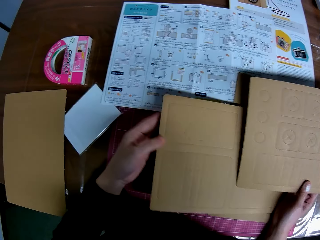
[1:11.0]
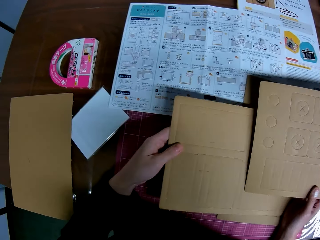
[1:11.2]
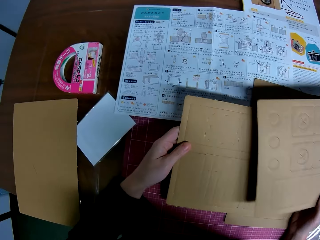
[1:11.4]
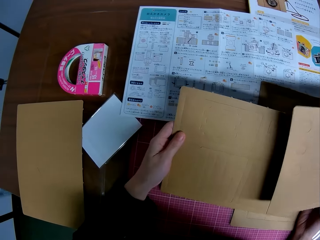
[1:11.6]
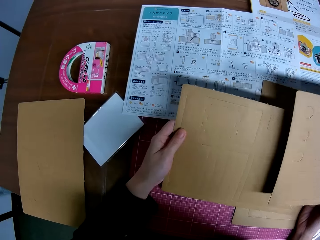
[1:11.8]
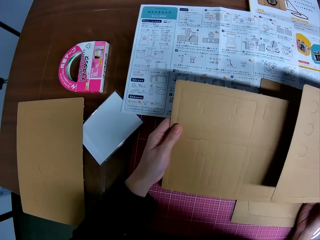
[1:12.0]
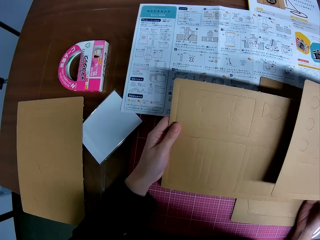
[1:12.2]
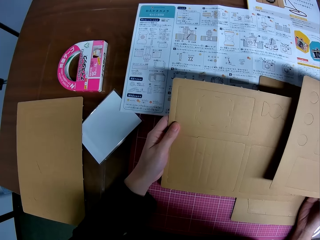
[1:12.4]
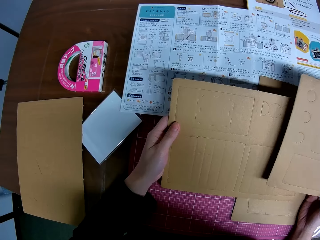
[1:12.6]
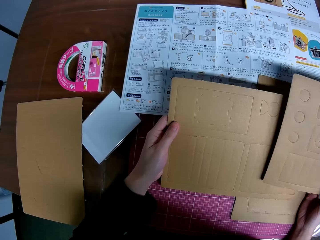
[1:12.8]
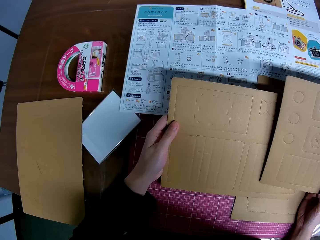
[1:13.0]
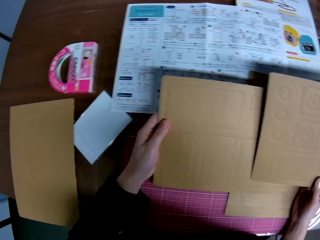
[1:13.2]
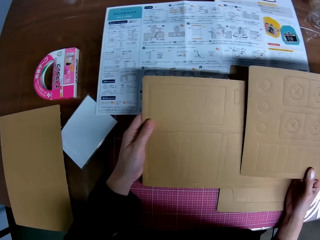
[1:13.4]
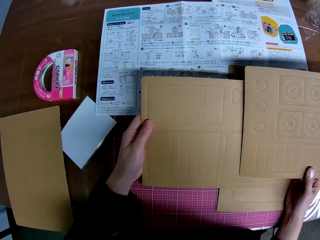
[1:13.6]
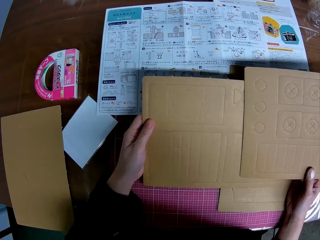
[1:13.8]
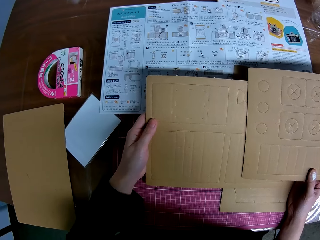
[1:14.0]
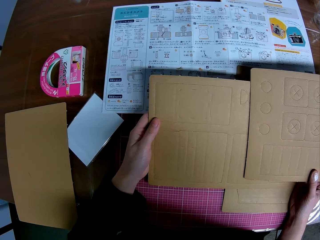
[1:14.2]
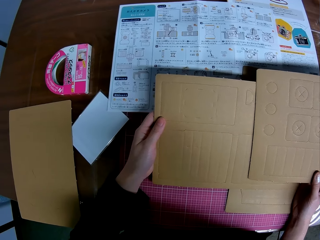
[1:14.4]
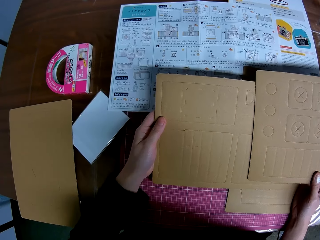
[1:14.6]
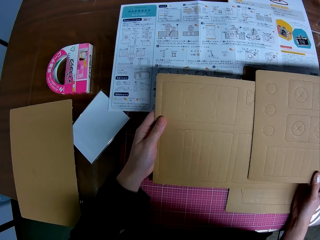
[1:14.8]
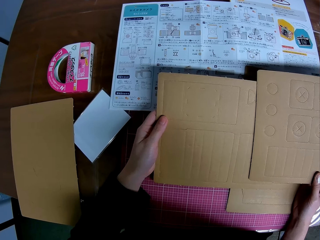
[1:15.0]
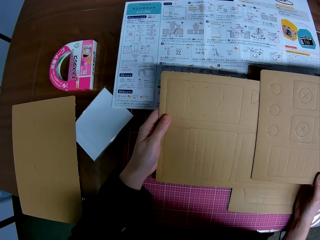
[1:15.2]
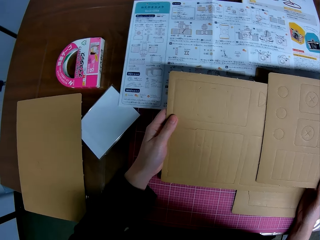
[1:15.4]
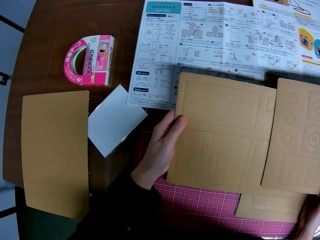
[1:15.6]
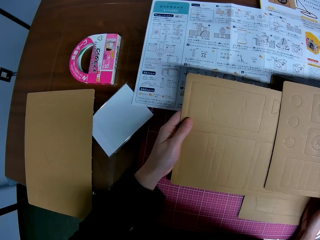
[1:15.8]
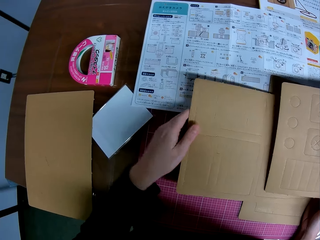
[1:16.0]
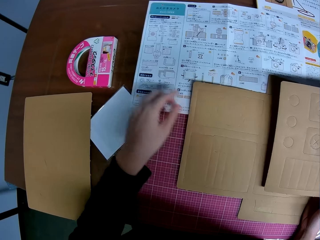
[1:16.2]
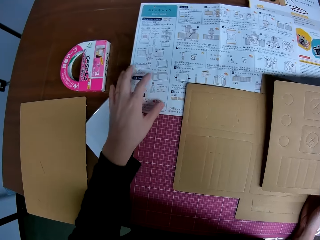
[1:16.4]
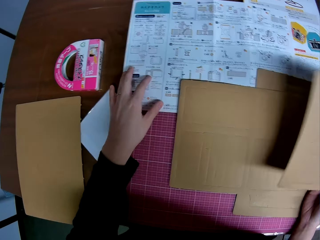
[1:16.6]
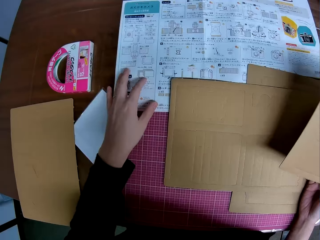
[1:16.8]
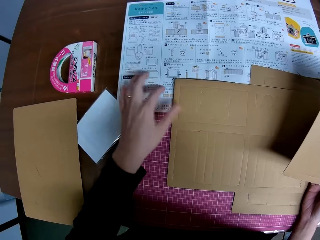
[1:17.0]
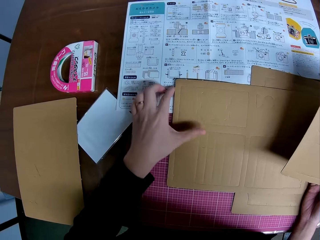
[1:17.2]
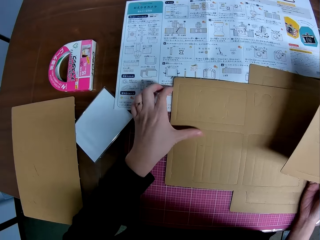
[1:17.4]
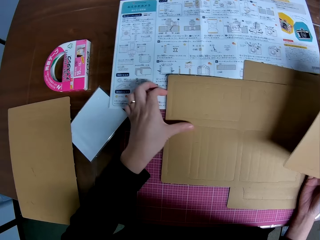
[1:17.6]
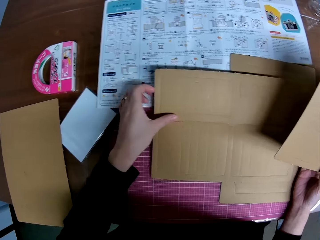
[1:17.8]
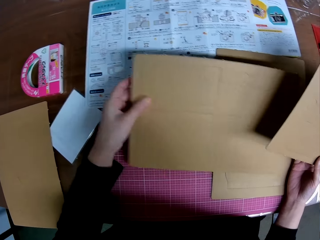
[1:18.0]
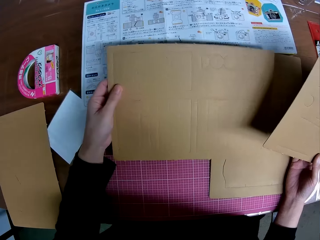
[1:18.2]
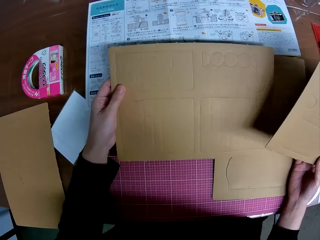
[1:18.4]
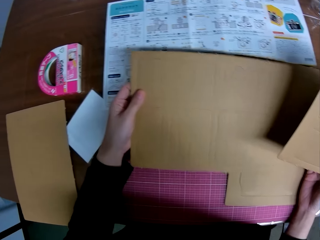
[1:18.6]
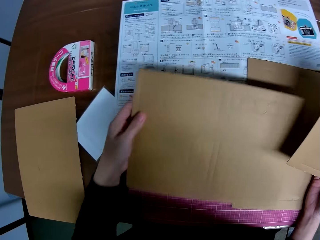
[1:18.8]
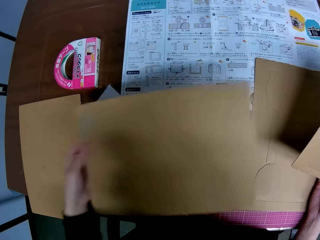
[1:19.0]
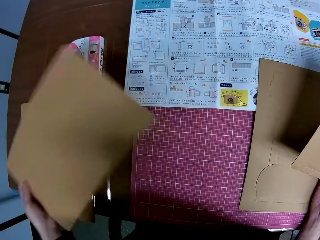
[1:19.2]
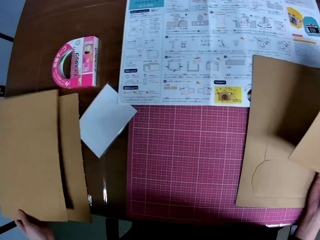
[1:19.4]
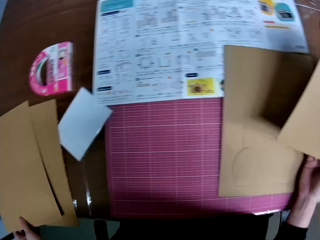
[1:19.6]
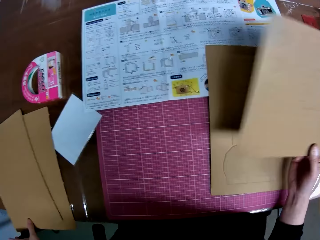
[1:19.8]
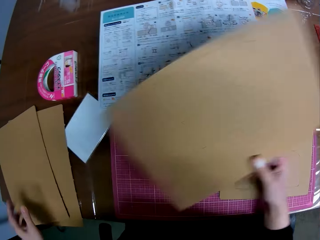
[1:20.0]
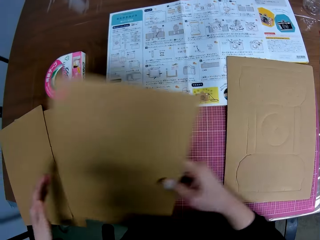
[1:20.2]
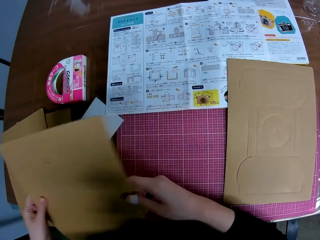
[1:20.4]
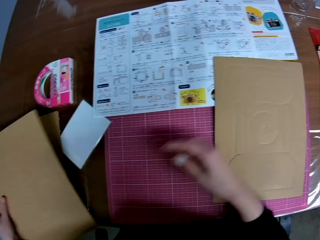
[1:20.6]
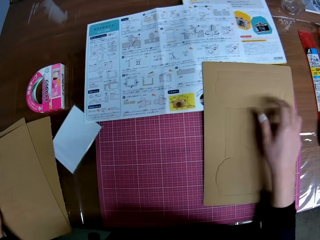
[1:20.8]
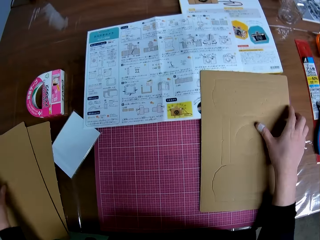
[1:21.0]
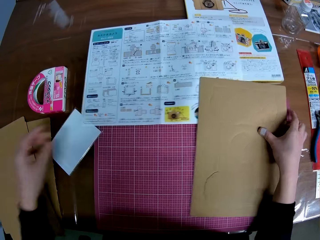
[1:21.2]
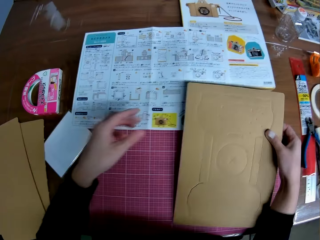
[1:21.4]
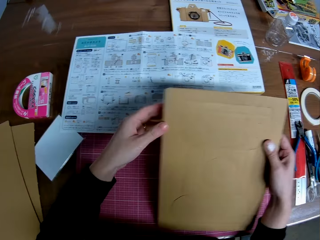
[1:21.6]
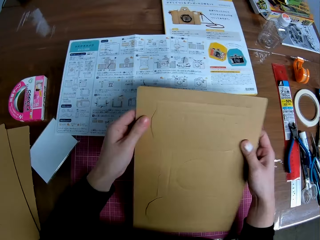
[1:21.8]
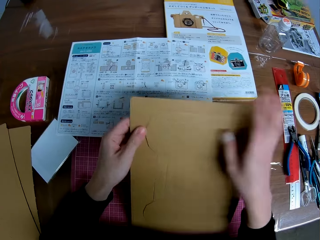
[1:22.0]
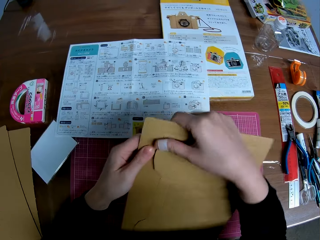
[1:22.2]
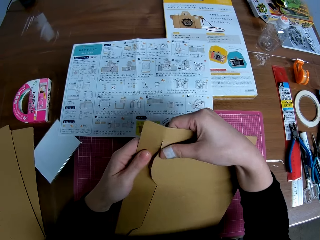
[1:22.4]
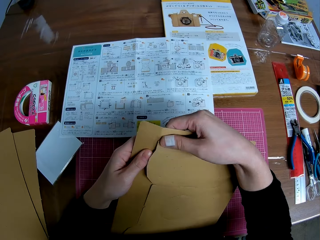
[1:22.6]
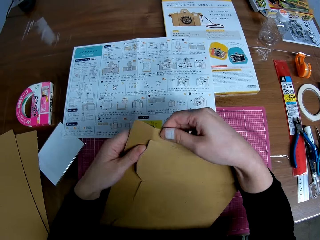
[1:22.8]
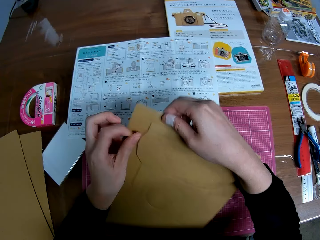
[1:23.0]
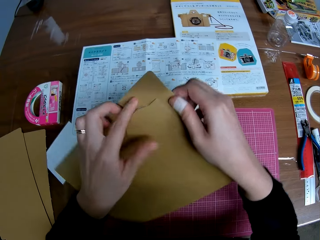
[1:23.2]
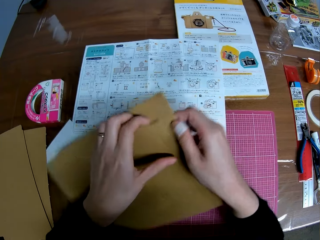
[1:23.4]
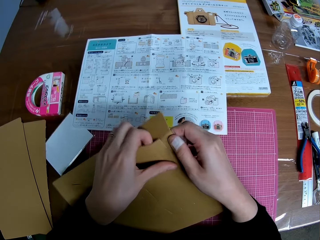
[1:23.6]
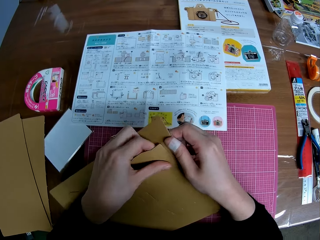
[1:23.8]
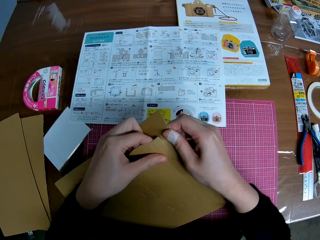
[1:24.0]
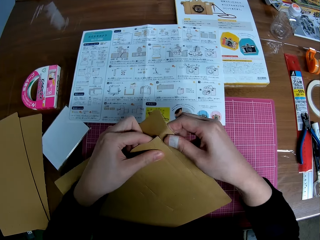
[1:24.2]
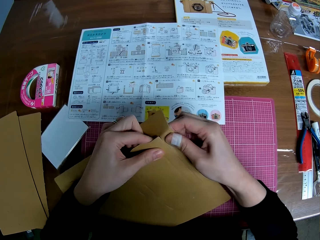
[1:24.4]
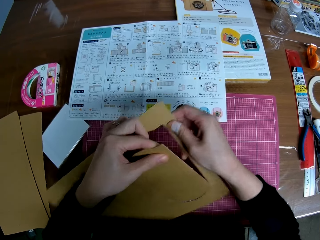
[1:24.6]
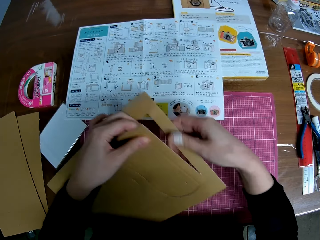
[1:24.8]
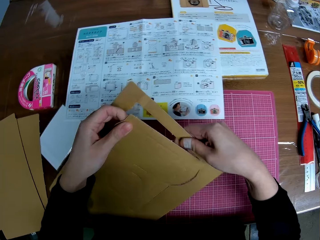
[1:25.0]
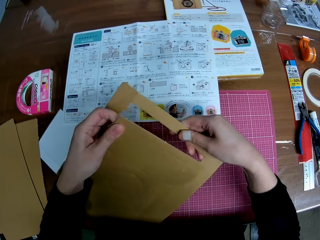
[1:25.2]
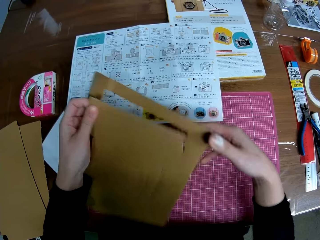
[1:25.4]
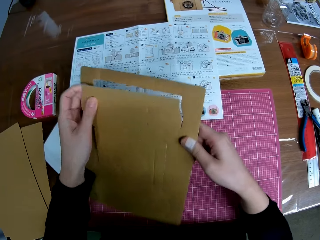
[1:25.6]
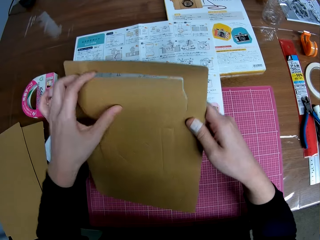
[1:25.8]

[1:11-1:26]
The camera wearer lifts another detached brown cardboard piece or manila paper on the table with his left hand. He compares the manila papers with the manual. He drops the detached brown cardboard piece on the table with his left hand. He places his left hand on the instruction manual. He picks up the detached brown cardboard piece on the table with his left hand. He puts the manila paper on his left side on the table. He passes the detached brown cardboard piece in his right hand to his left hand. He puts the manila paper on his right hand on the table. He picks up the first detached brown cardboard piece on his right on the table with his right hand. He removes a carved shape on the detached brown cardboard with both hands. He cuts the manila paper.

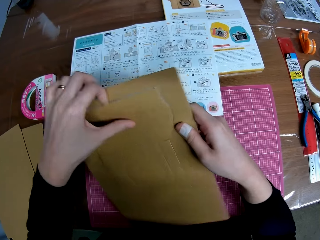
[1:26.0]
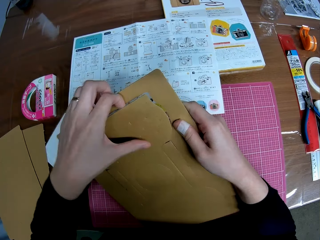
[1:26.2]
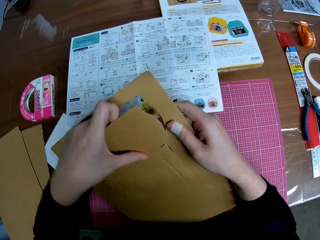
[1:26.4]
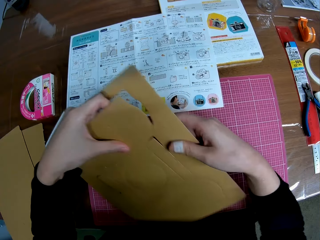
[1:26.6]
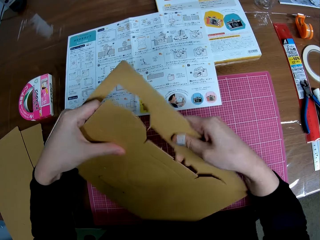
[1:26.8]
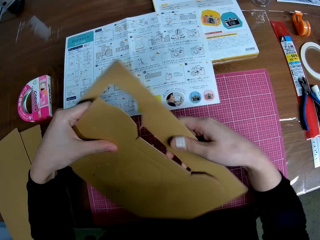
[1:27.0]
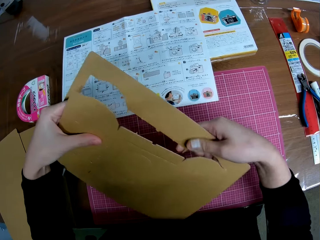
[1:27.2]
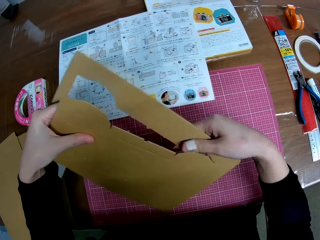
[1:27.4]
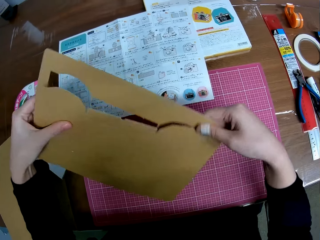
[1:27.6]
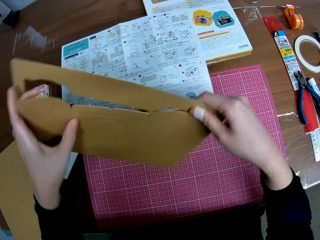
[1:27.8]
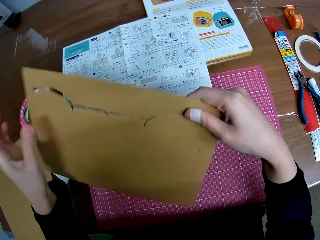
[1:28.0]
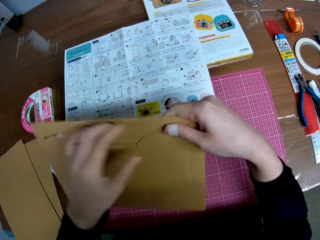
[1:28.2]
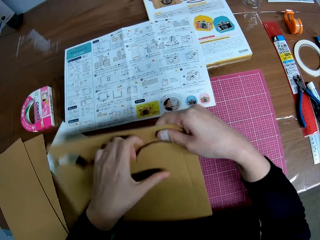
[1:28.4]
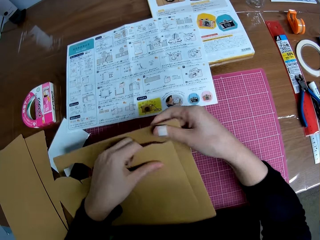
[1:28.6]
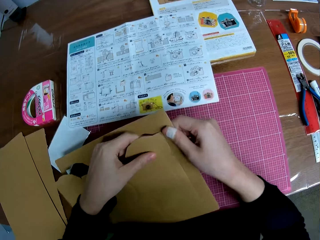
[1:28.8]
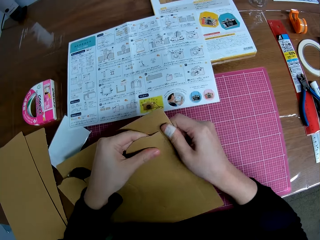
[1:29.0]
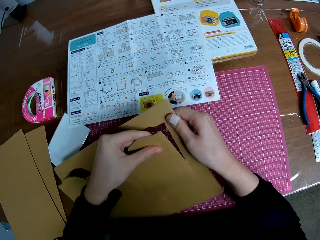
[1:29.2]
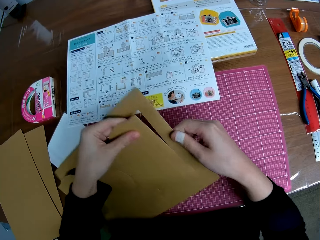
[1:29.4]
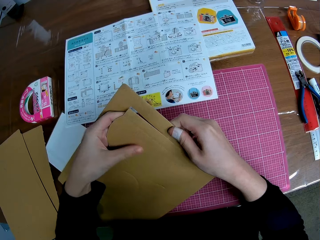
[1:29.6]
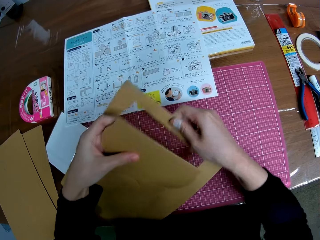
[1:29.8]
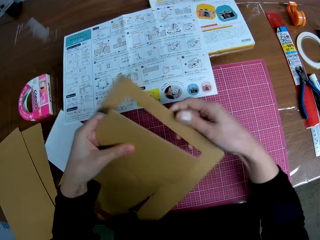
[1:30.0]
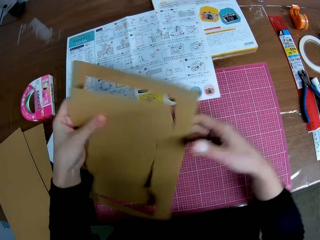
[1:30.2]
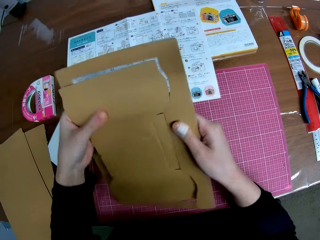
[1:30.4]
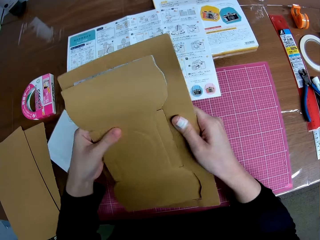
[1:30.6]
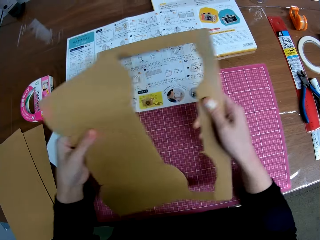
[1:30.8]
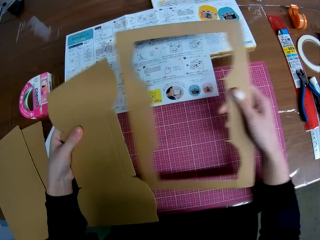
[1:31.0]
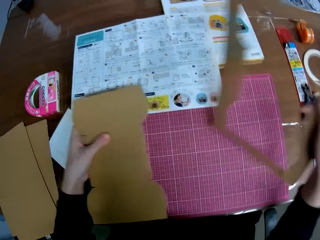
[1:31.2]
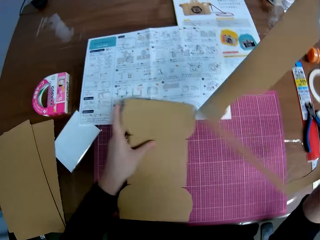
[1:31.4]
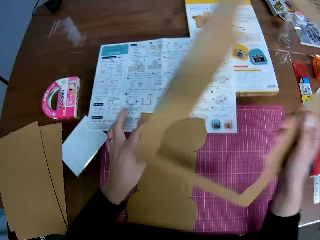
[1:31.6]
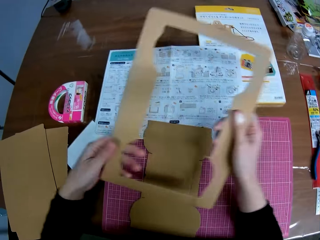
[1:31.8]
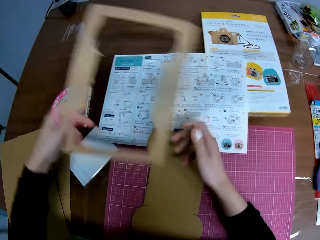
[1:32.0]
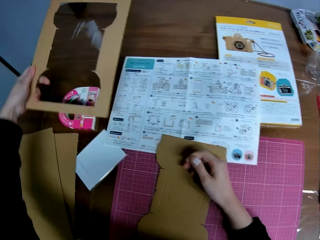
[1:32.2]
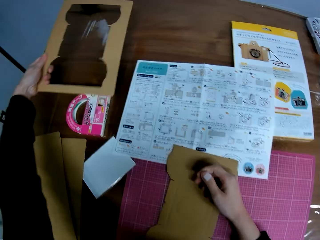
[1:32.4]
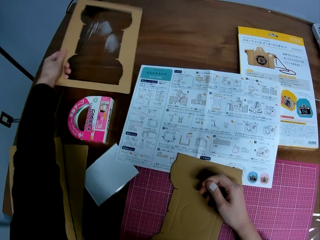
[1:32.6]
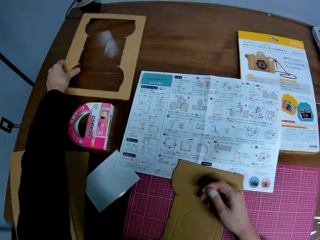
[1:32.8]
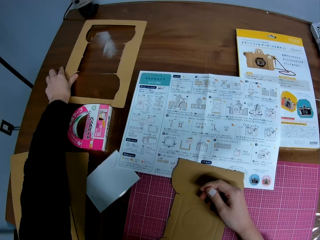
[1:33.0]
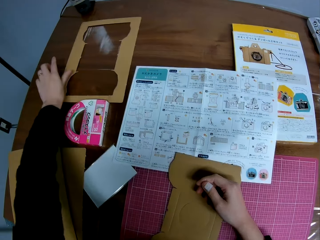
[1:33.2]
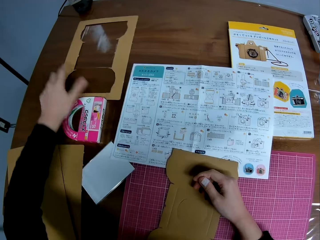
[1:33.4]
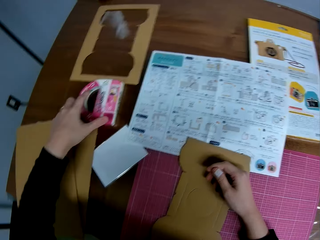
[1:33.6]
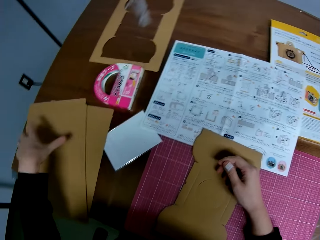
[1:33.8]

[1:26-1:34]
The camera wearer drops the carved shape on the table with his left hand. He passes the remaining part of the detached brown cardboard to his left hand. He drops the remaining part of the detached brown cardboard on the table.
